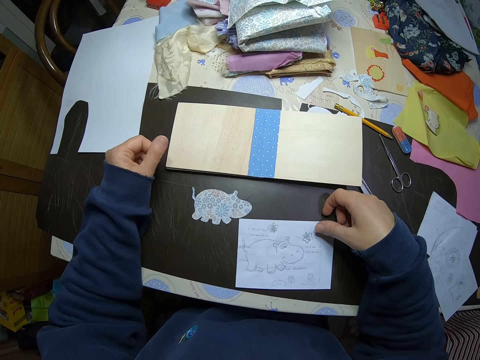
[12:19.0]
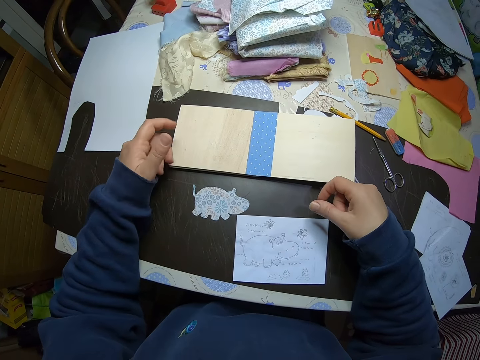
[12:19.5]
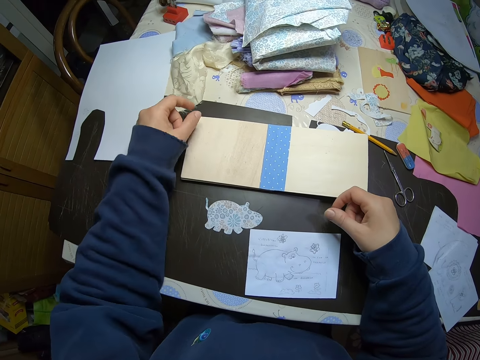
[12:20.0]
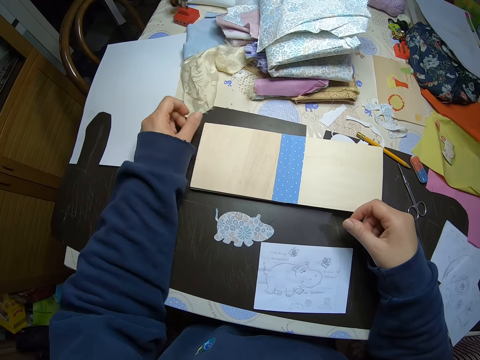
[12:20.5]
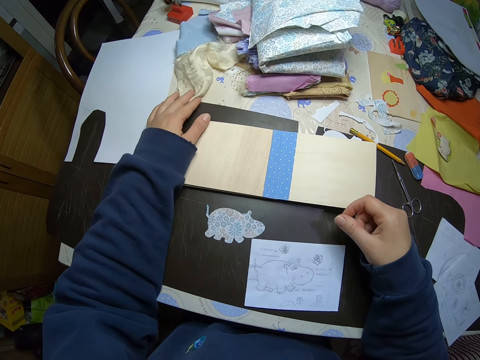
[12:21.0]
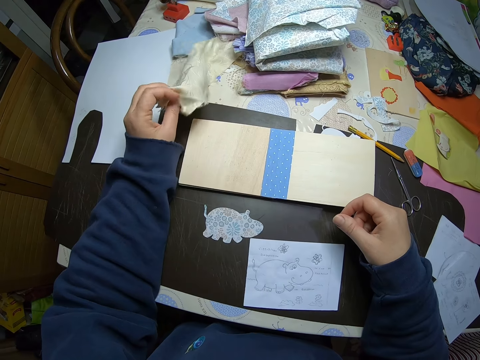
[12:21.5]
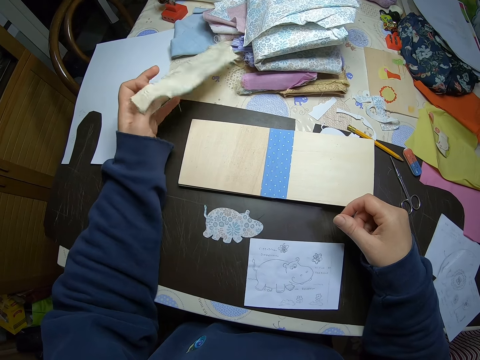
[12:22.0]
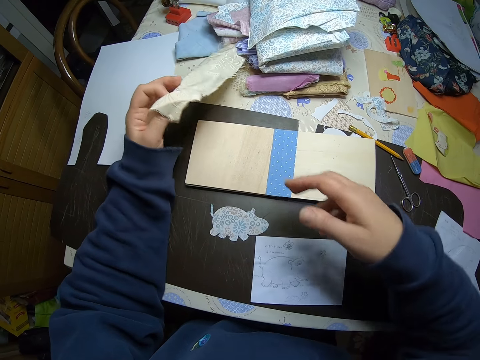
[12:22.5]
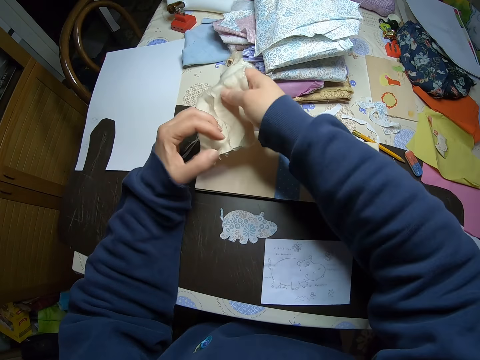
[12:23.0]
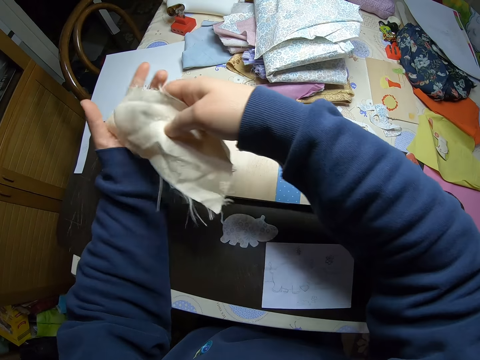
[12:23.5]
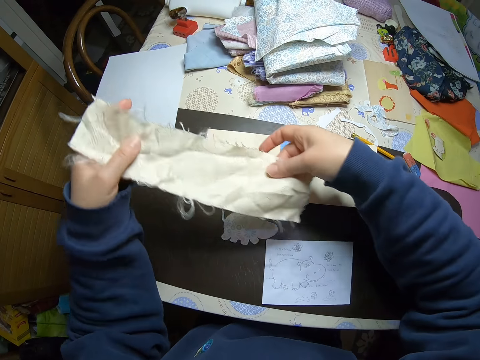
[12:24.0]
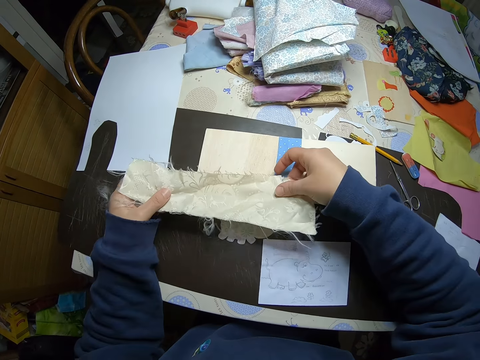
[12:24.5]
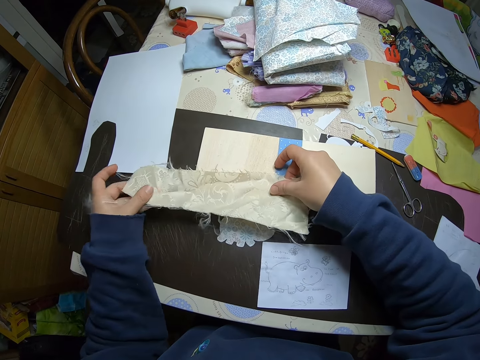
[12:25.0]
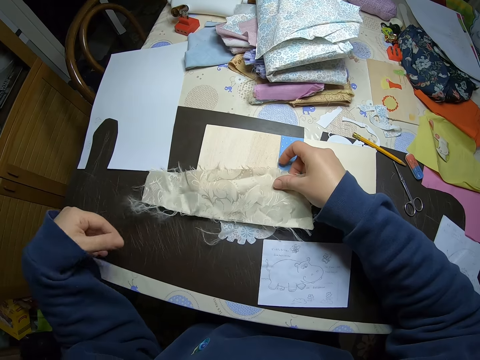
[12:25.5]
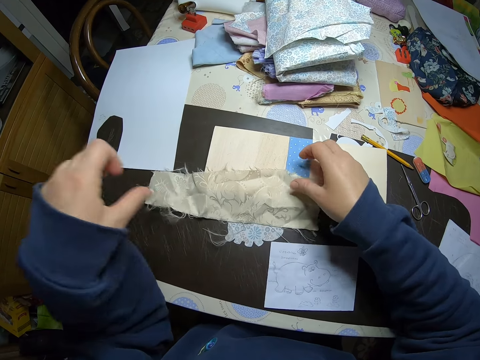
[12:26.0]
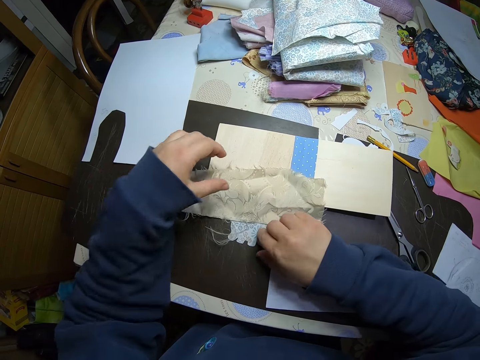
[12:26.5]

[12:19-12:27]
The camera wearer removes her left hand from the storybook. She removes her right hand from the white paper with drawings. She picks up a piece of cloth from the table. She puts the piece of cloth on the storybook.

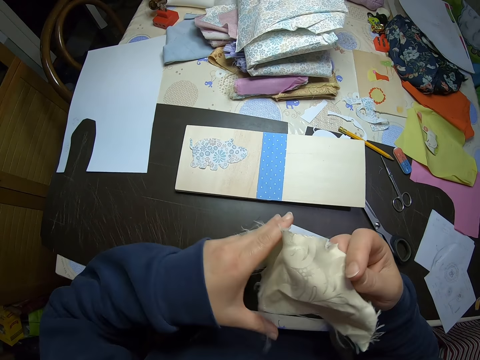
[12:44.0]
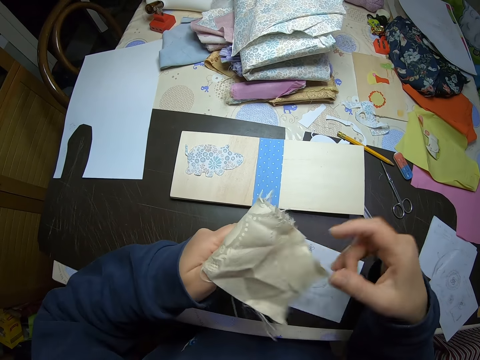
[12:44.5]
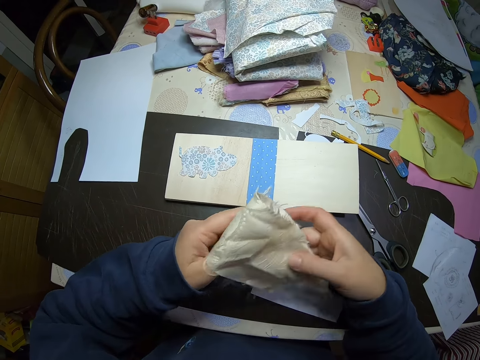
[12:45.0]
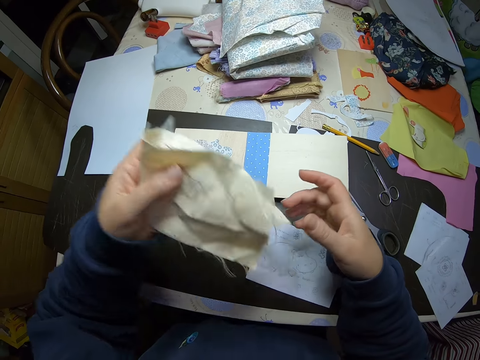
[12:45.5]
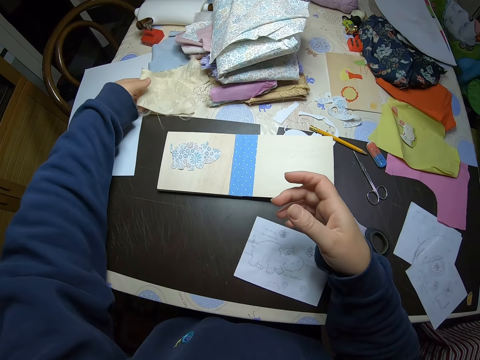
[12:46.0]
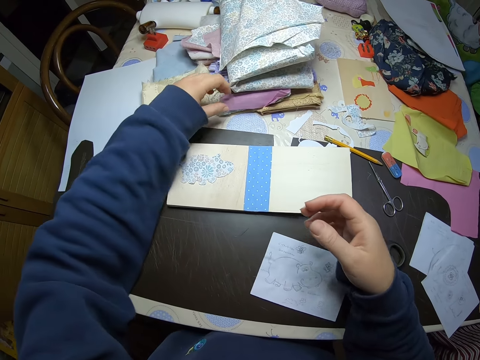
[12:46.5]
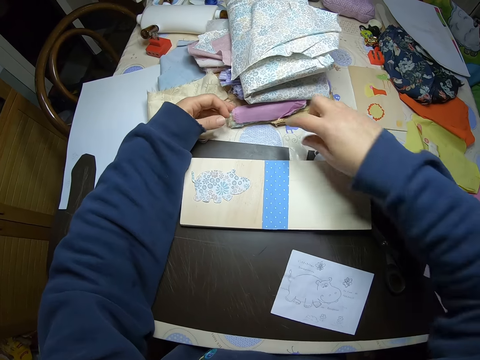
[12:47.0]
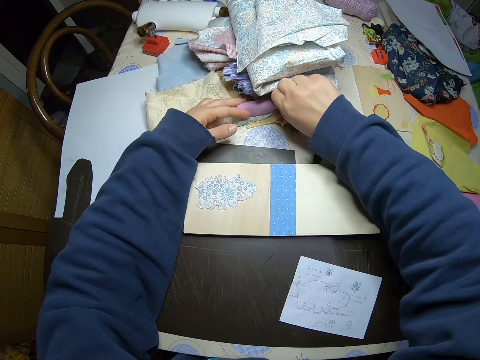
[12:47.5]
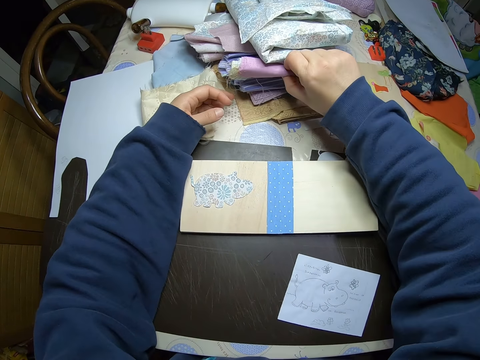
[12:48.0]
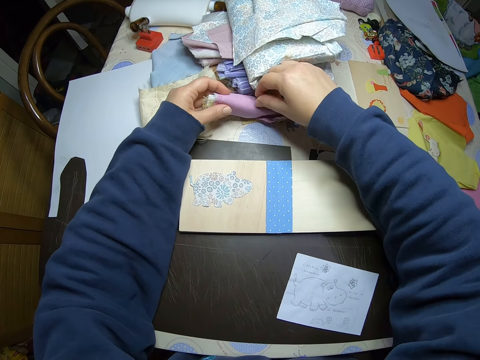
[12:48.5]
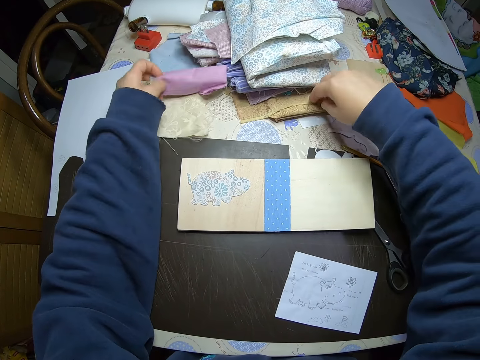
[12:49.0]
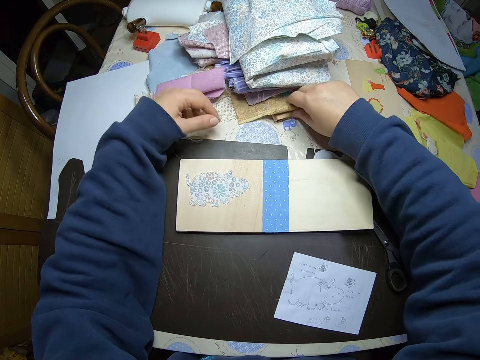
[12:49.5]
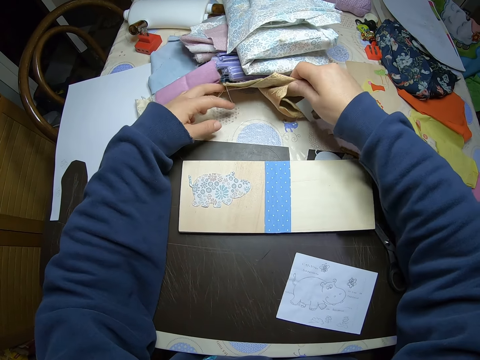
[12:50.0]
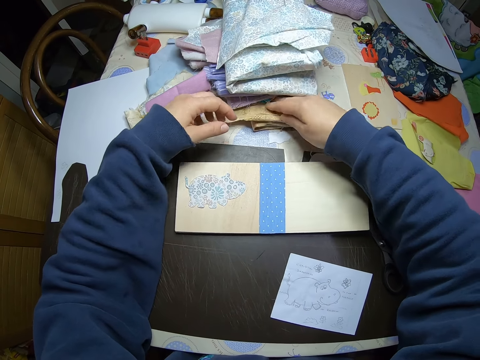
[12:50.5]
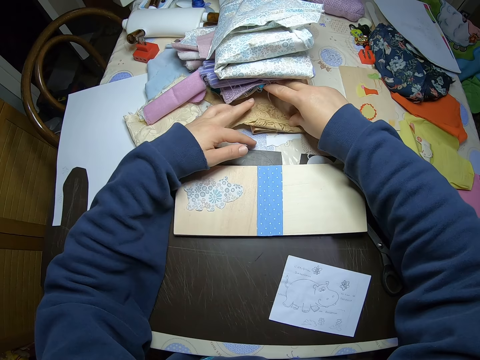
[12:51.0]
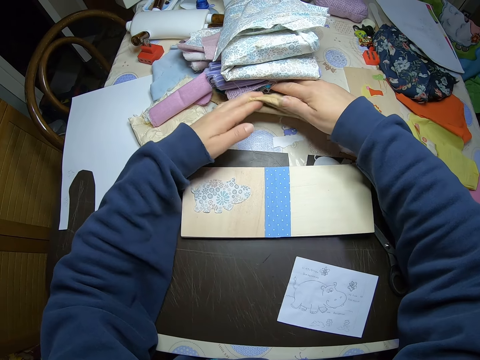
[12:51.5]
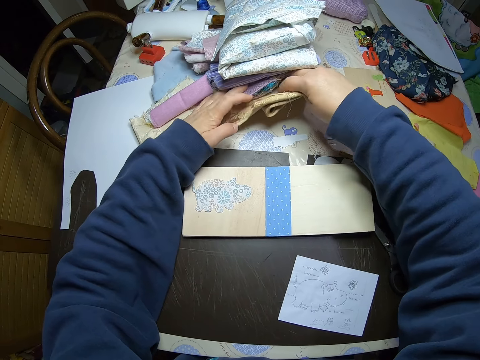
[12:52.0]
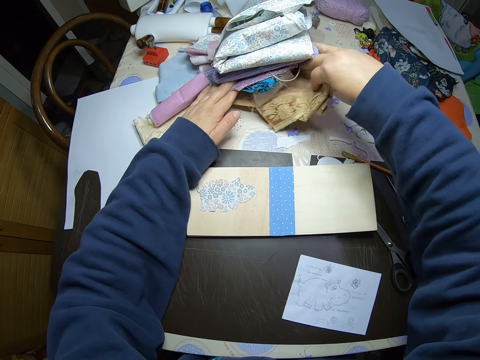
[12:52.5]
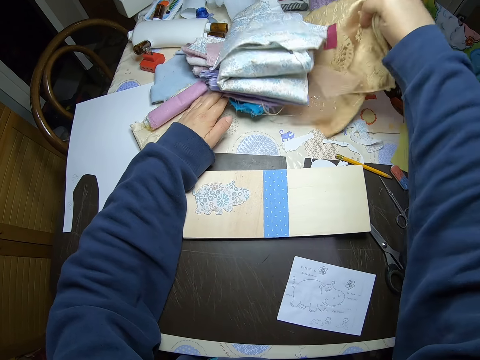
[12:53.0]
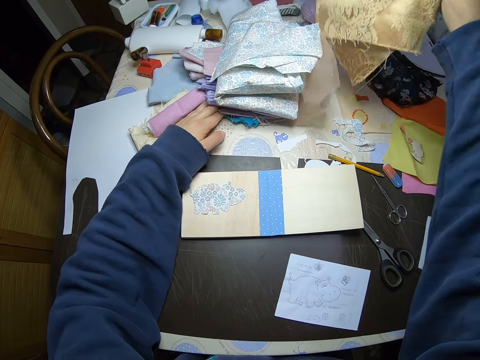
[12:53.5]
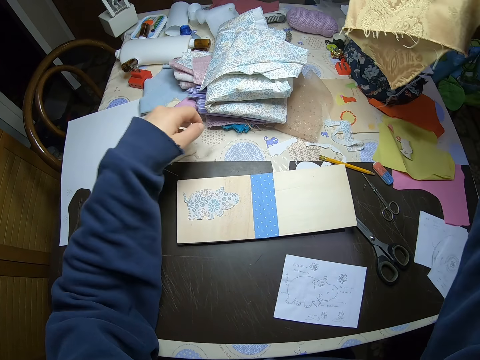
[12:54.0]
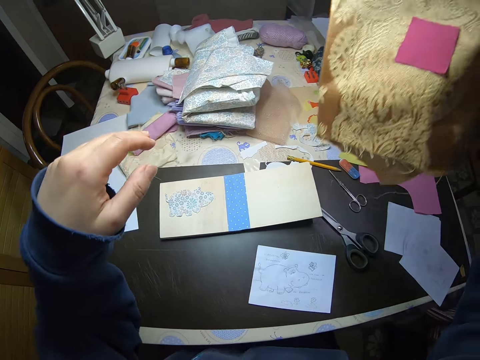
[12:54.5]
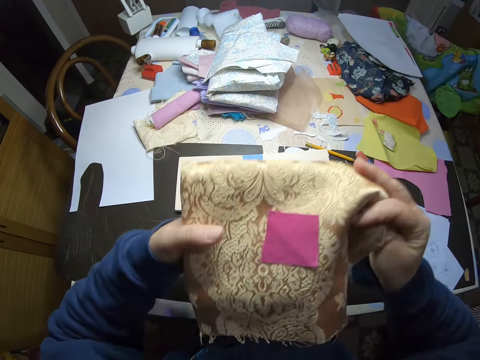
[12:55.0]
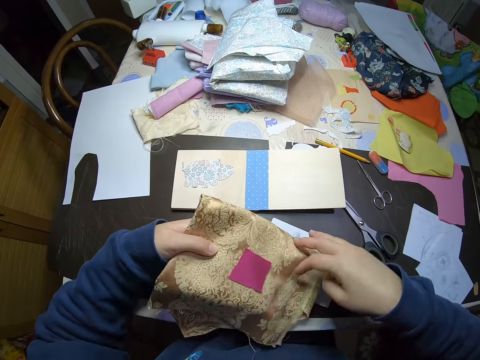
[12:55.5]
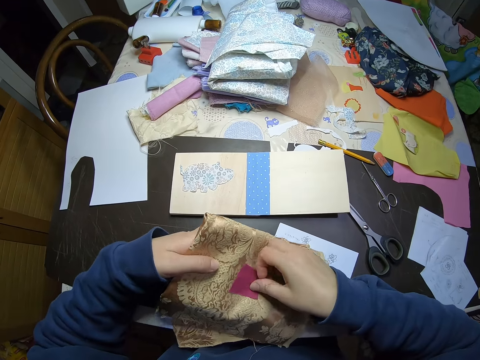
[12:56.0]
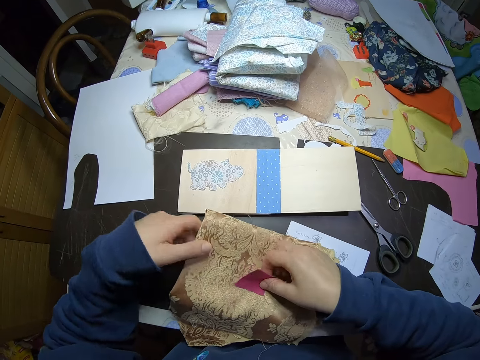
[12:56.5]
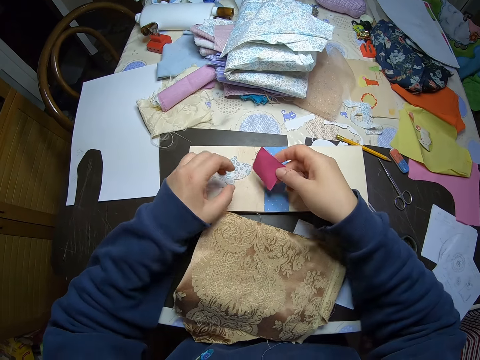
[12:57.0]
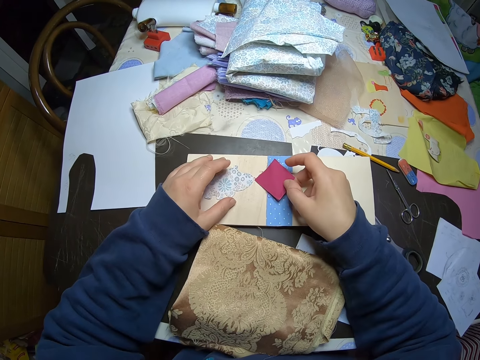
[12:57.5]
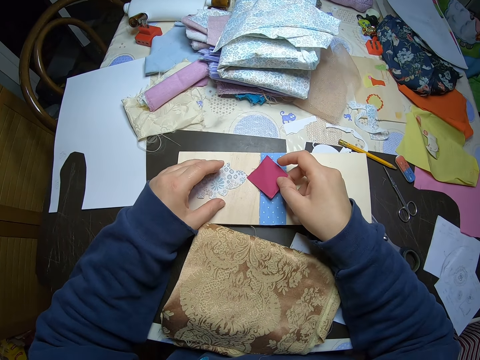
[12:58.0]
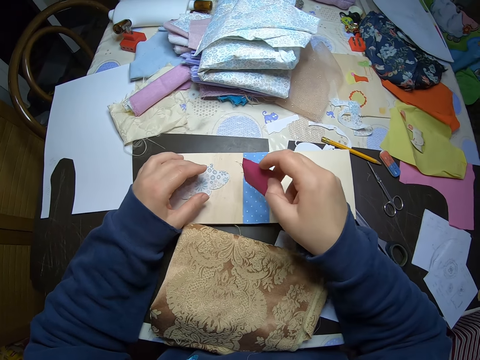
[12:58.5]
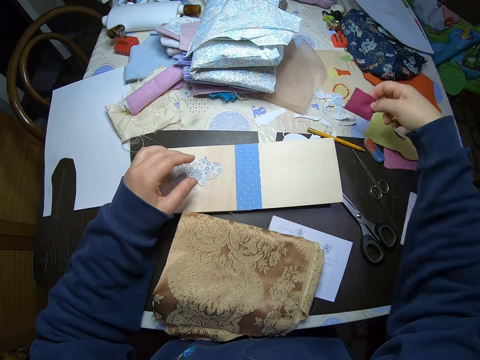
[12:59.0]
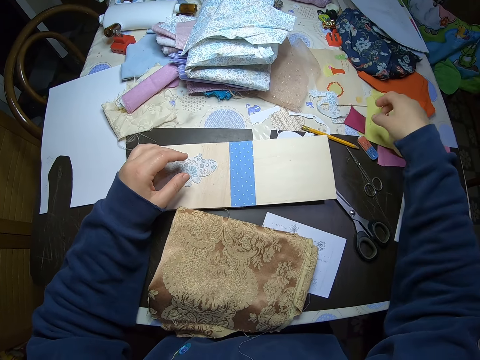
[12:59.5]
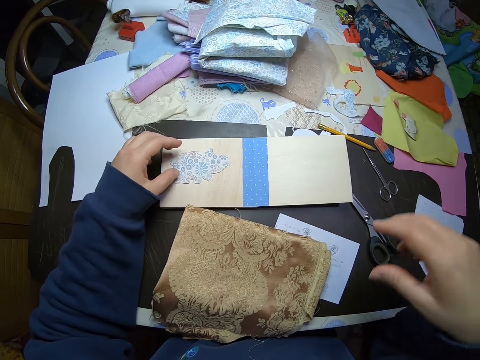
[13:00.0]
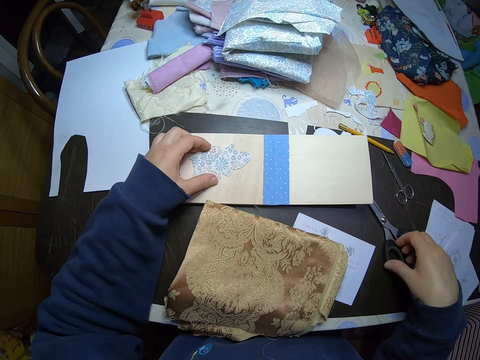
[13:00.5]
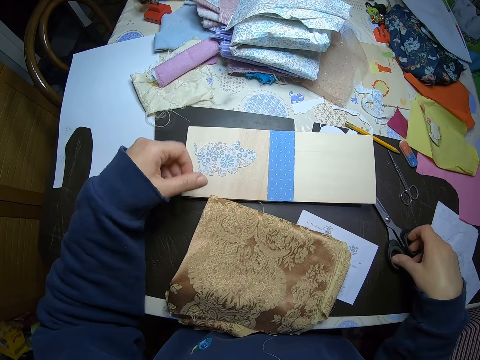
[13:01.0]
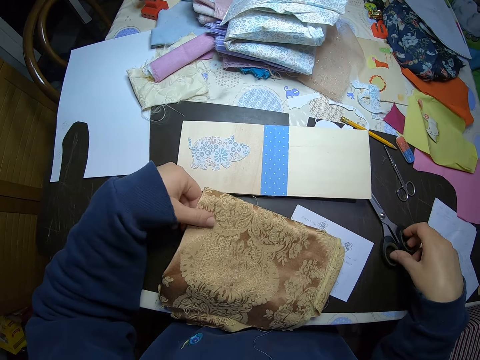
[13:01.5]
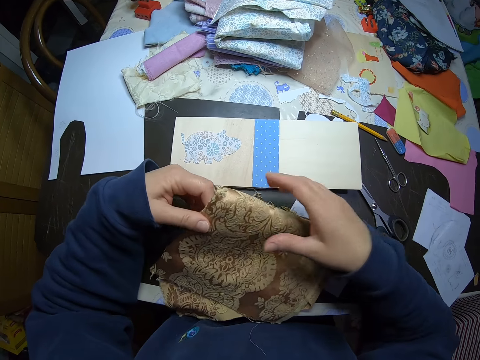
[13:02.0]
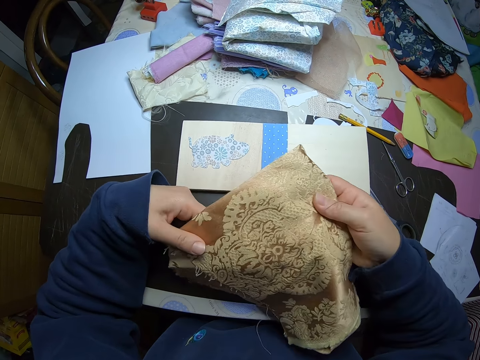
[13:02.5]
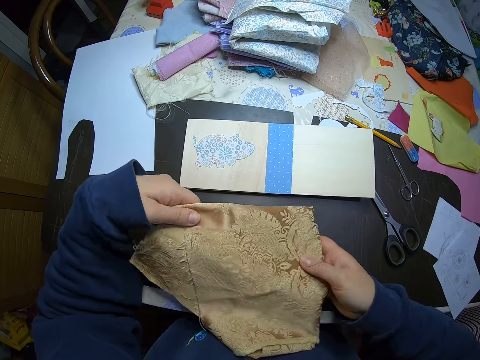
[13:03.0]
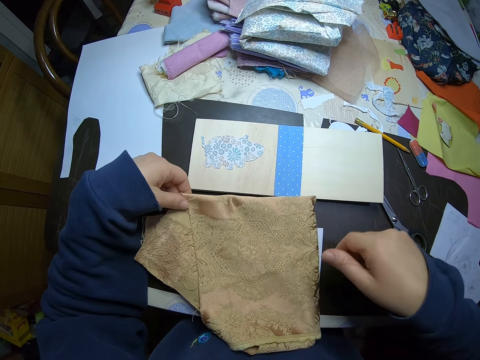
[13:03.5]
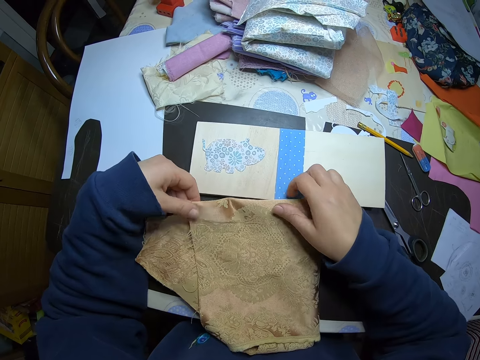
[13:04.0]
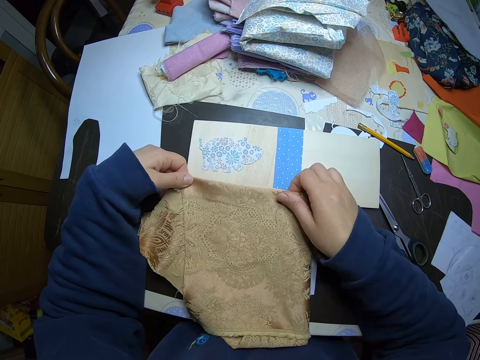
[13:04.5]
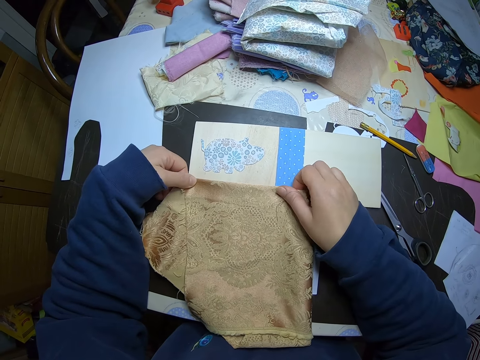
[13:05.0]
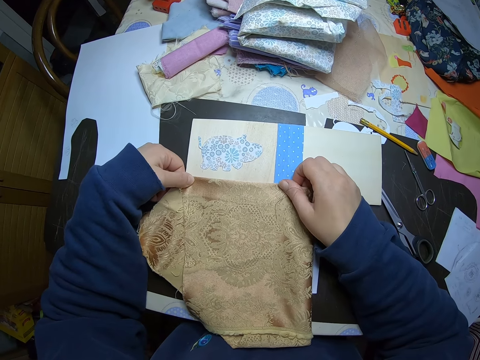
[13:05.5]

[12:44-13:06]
The camera wearer folds the piece of cloth. She picks up the piece of cloth. She drops the piece of cloth on the table. She removes a piece of cloth. She puts down the piece of cloth. She removes another cloth. She drops the cloth on the table. She removes a small piece of cloth from the cloth. She picks up a piece of paper. She places the small piece of cloth on the storybook. She puts down the piece of paper. She touches the animal shaped paper with her left hand. She removes the small piece of cloth from the storybook. She picks up a piece of paper. She drops the small piece of cloth on the table. She puts down the piece of paper. She holds scissors. She picks up the scissors from the table. She touches the animal shaped paper with her left hand. She holds a piece of paper. She picks up the cloth from the table. She drops the cloth on the table. She moves the cloth onto the storybook. She aligns the piece of cloth to the storybook.
